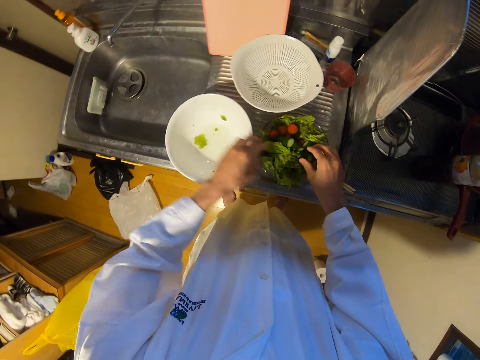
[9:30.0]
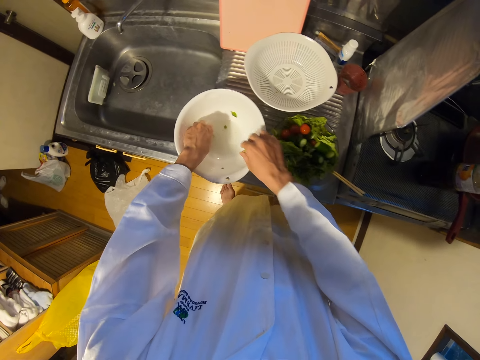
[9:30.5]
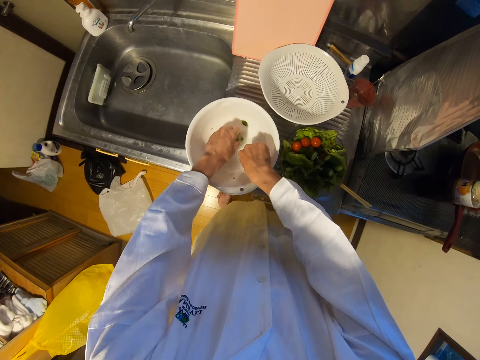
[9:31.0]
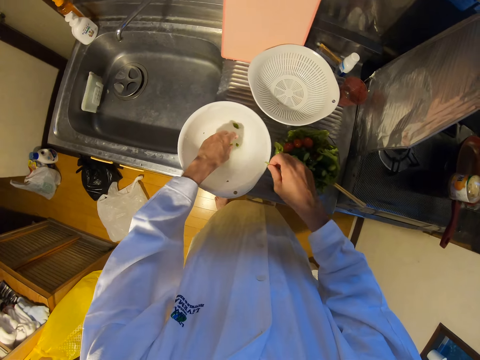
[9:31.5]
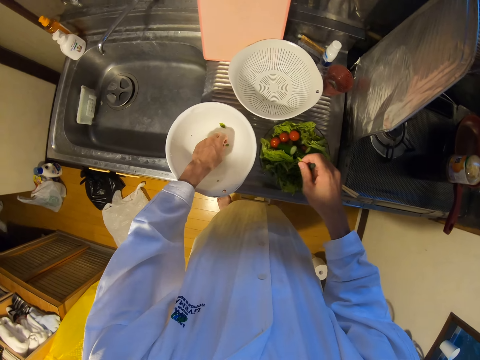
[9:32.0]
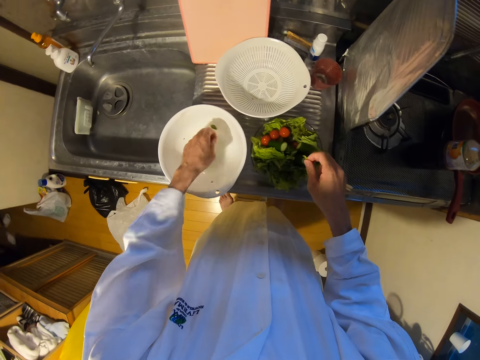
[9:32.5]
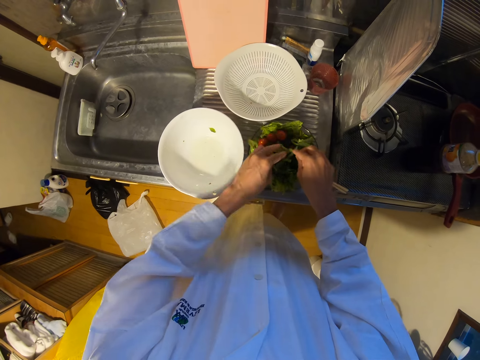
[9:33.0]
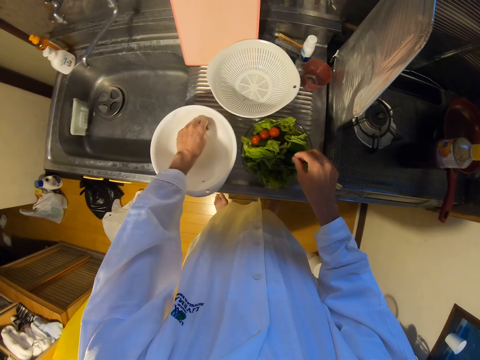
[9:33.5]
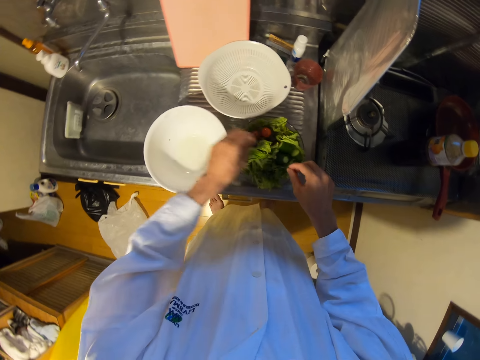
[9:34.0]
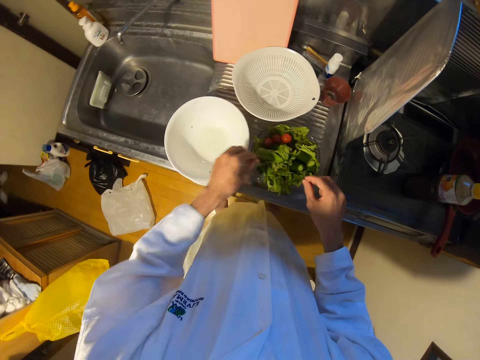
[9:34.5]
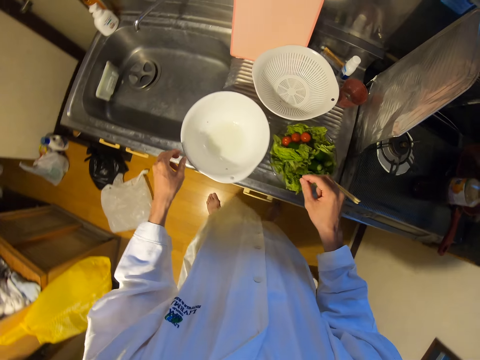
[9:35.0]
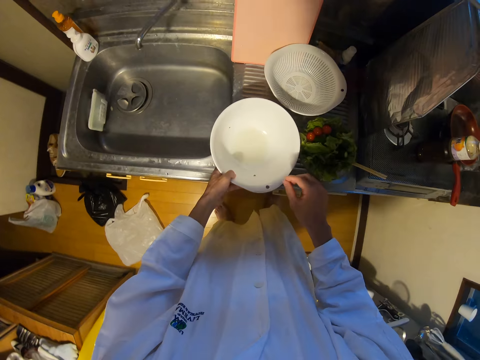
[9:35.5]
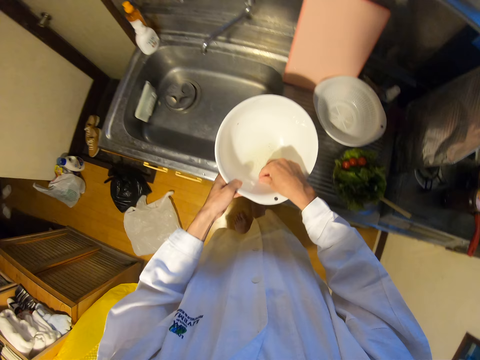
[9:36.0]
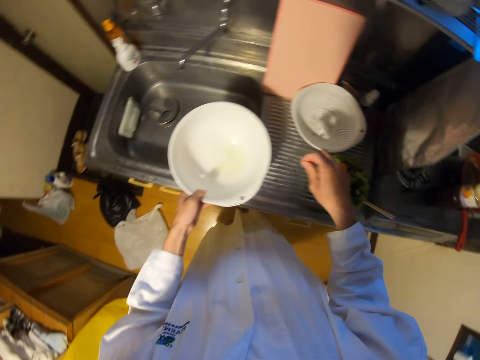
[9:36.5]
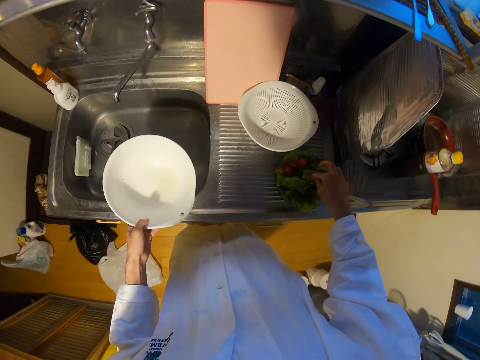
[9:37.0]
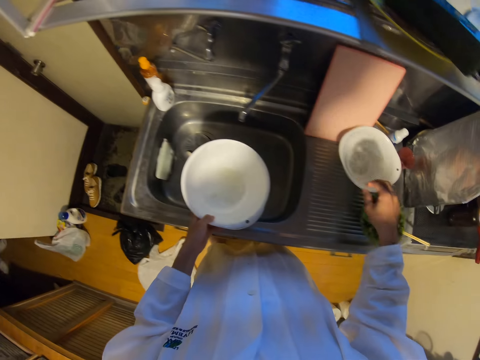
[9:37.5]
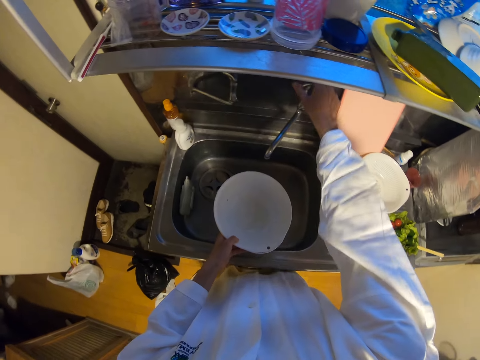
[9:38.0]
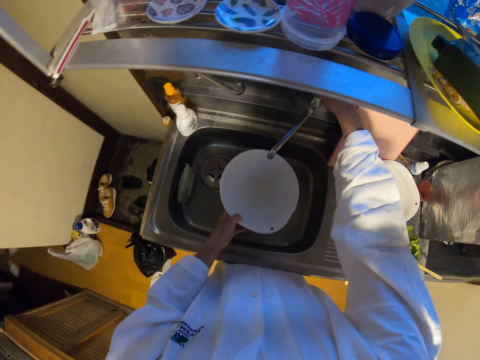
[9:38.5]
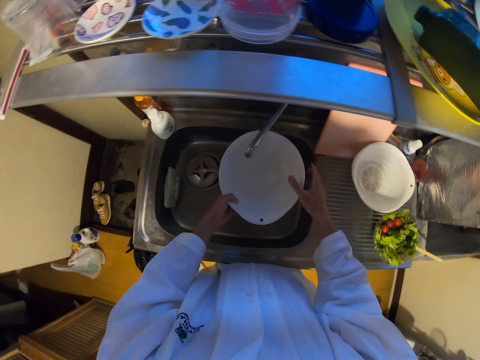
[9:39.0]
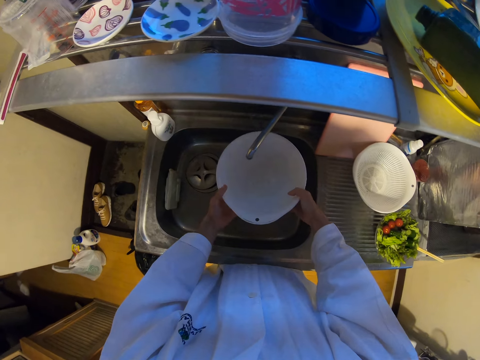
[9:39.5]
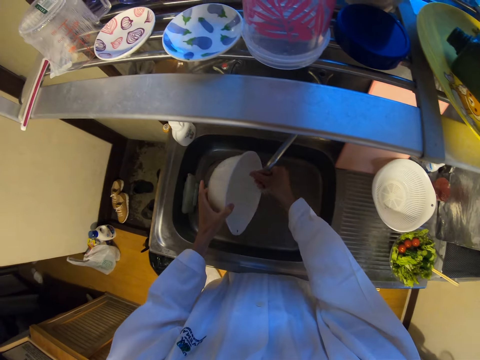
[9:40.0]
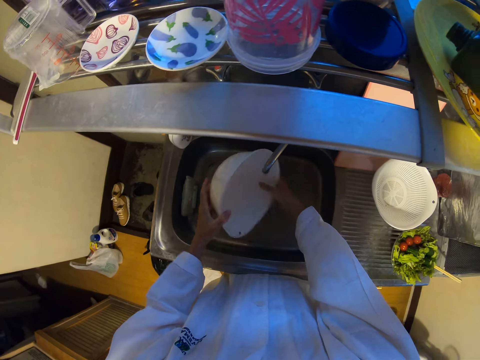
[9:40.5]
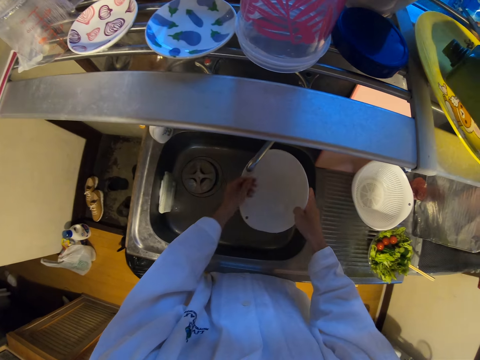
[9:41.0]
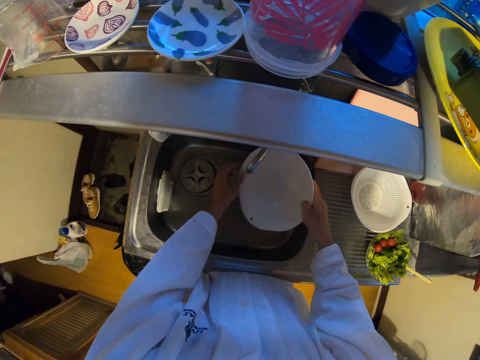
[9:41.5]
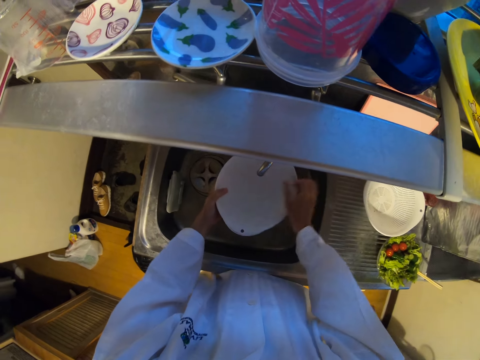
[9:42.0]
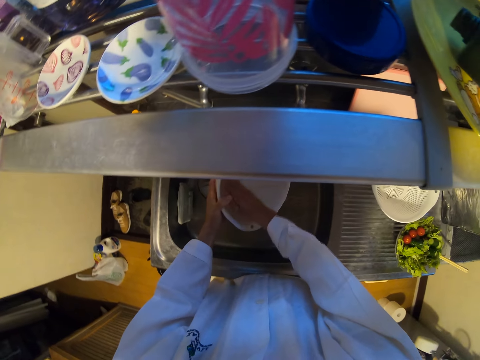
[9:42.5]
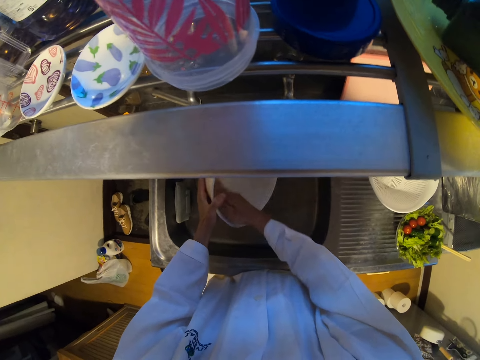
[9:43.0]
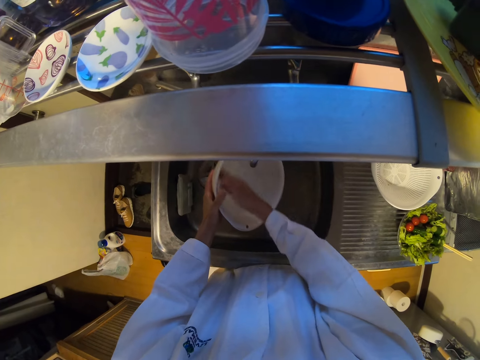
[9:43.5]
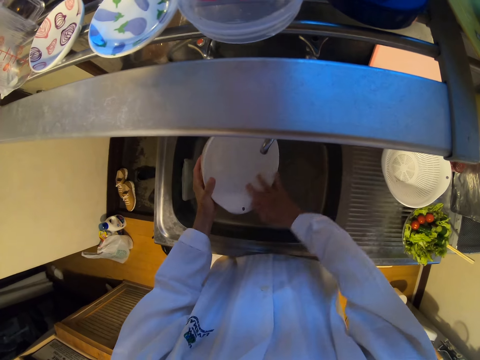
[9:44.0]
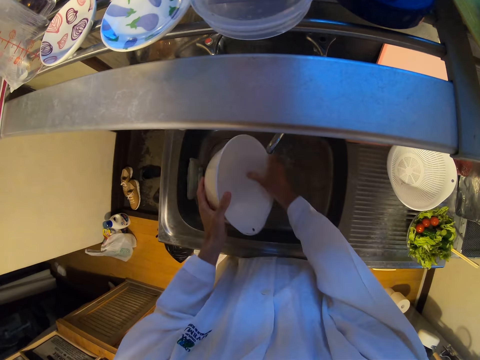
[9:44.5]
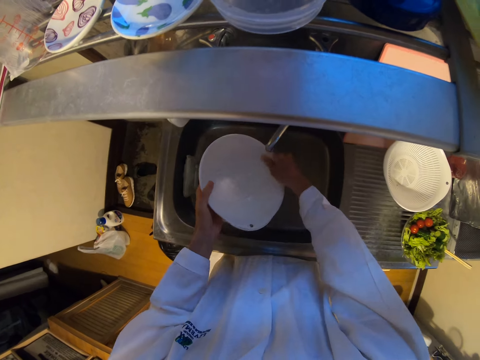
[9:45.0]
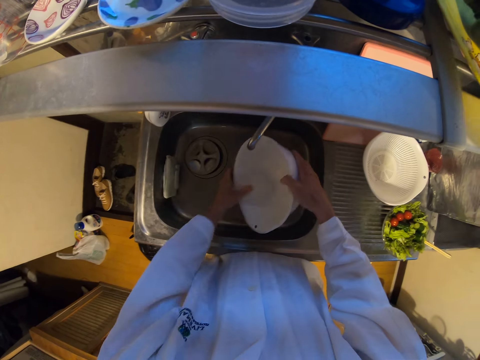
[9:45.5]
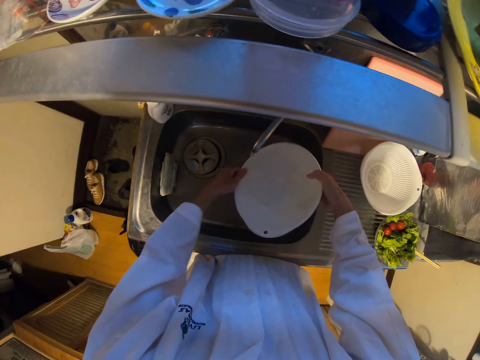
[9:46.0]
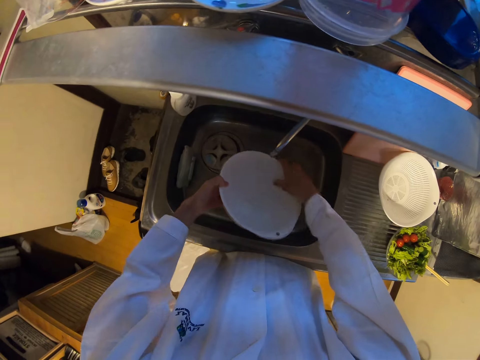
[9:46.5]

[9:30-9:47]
The camera wearer picks up the plate on the sink with her left hand. She opens a tap on the sink. She pours the water in the plate into the sink. She rinses the plate in the sink.

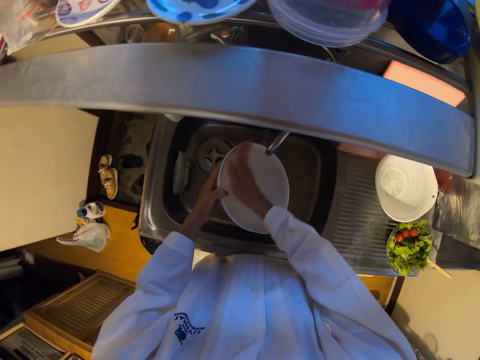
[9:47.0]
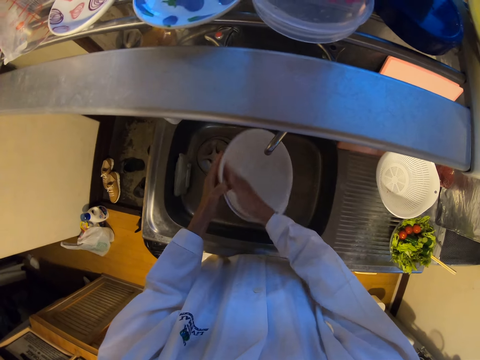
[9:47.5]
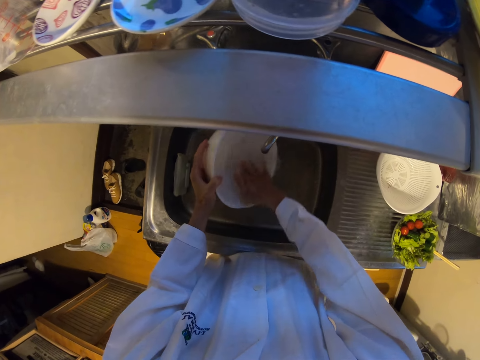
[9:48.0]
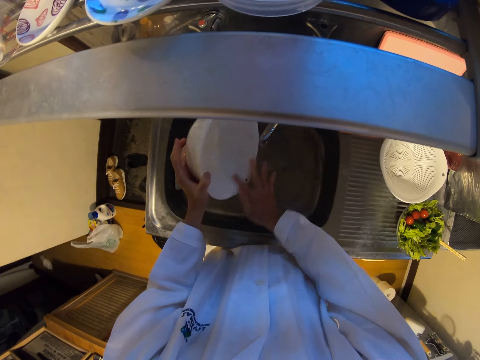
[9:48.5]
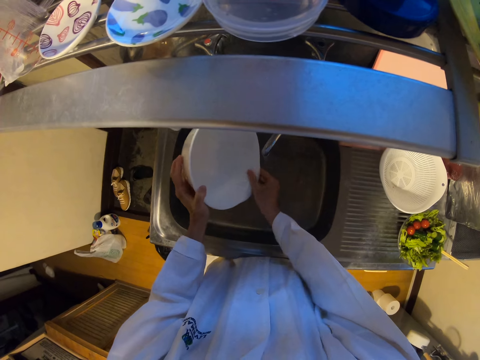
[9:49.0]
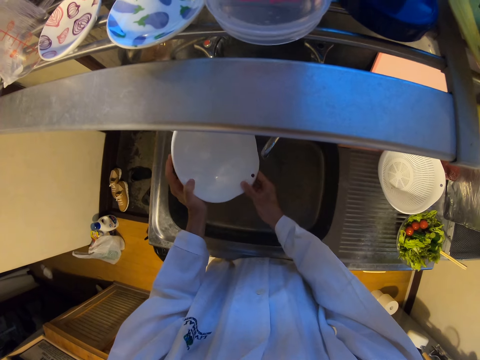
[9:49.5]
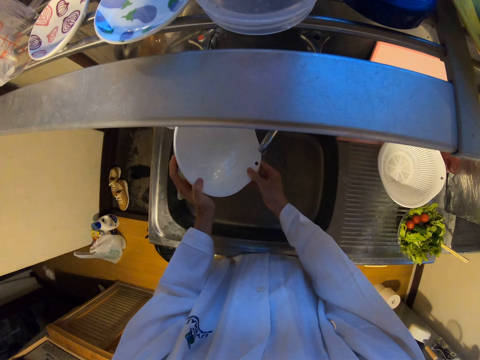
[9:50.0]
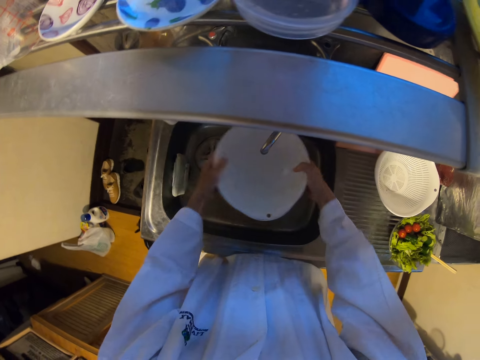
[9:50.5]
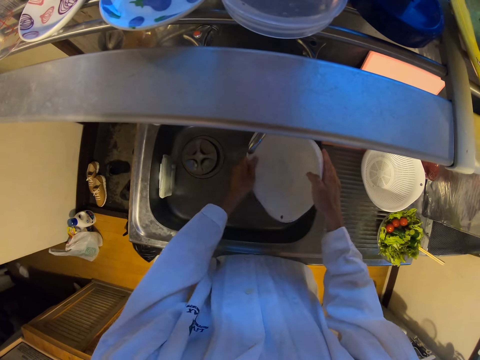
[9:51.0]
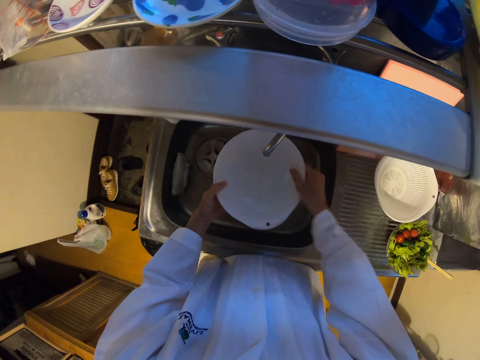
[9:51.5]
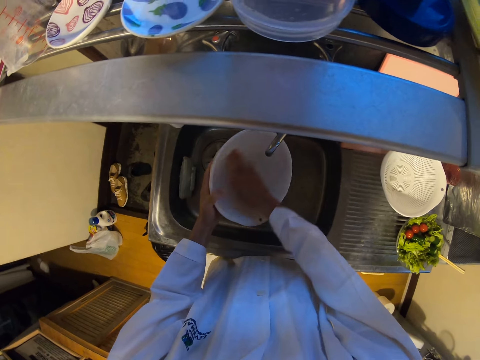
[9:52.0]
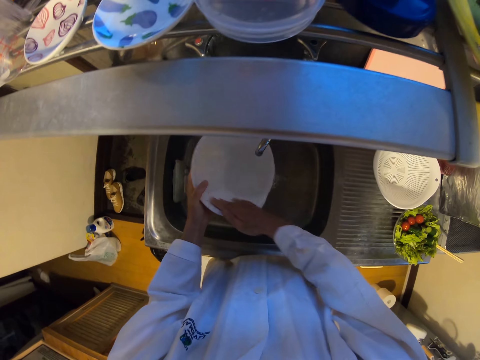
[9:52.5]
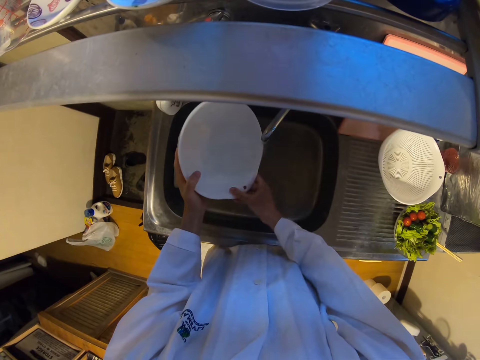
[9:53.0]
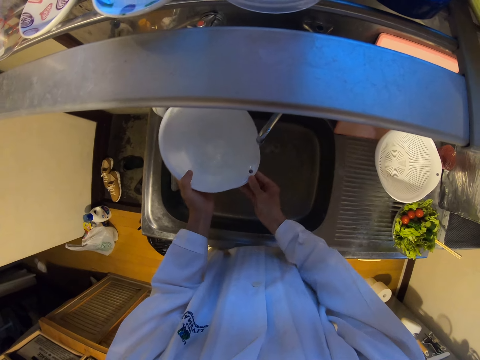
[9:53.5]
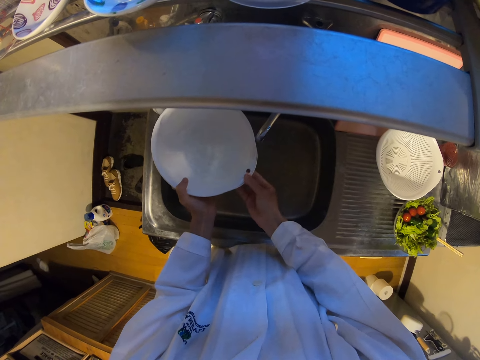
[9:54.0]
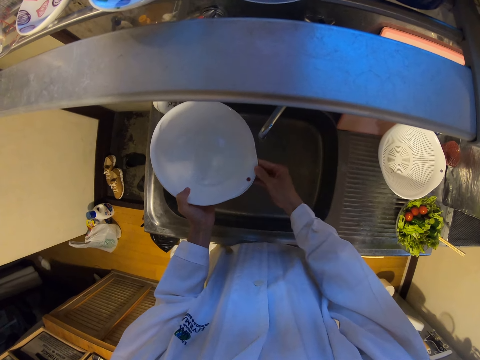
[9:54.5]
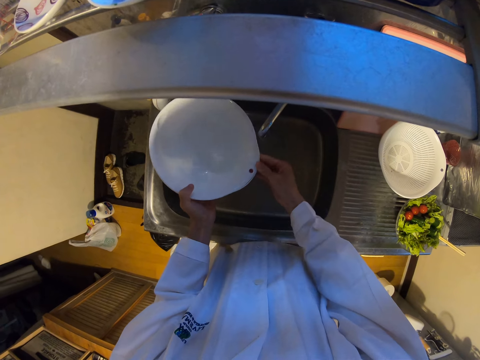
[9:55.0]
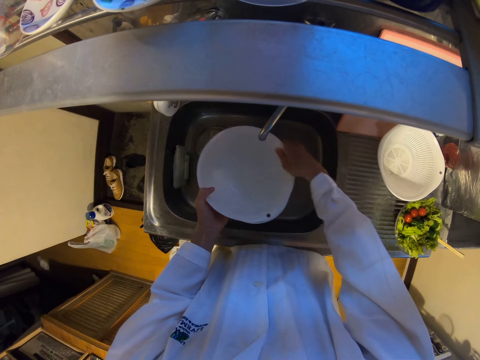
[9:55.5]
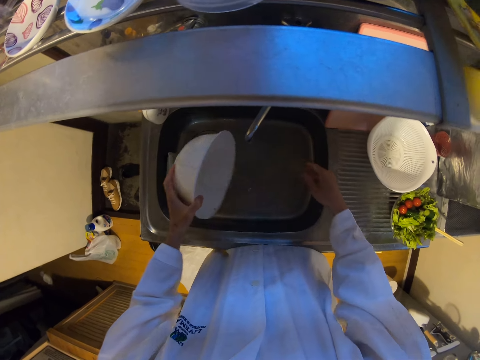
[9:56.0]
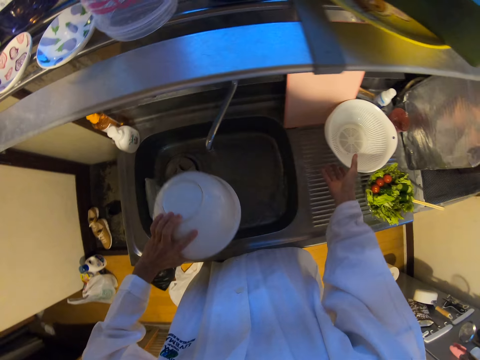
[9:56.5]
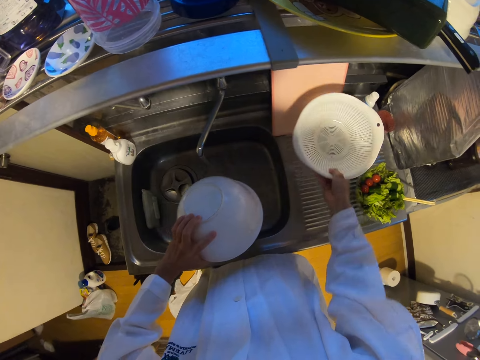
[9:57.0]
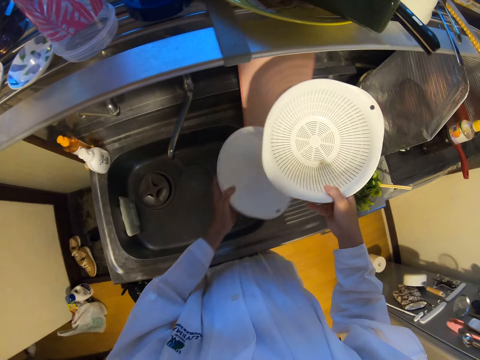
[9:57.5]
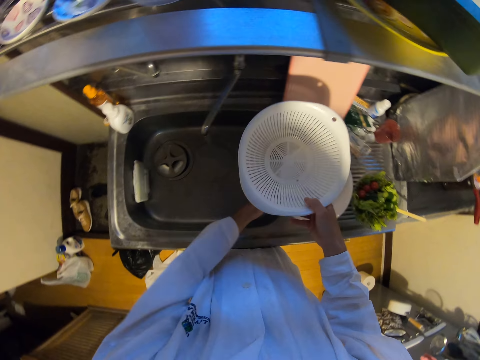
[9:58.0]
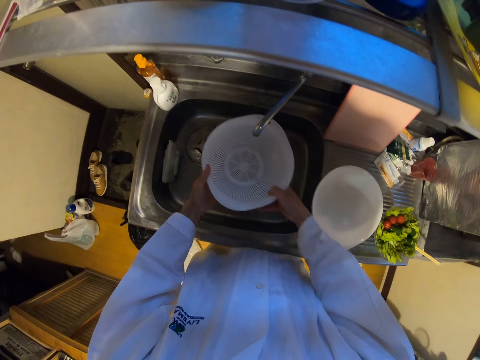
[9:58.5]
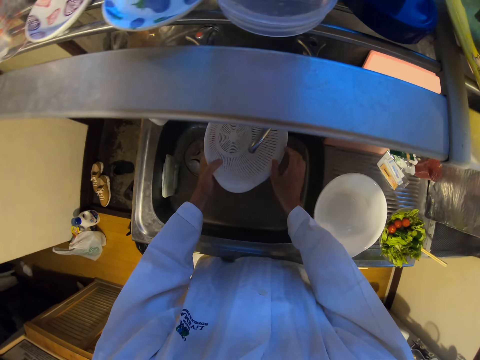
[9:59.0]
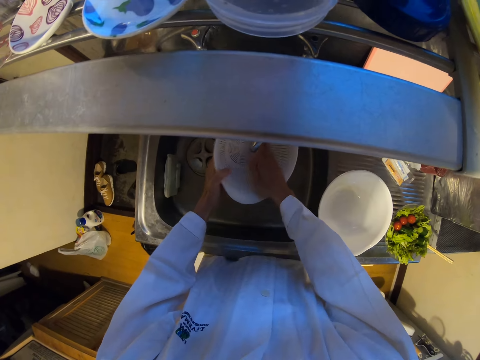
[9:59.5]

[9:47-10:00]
The camera wearer pours the water in the plate into the sink. She picks up a sieve on the sink with her right hand. She drops the plate on the sink. She washes something.
